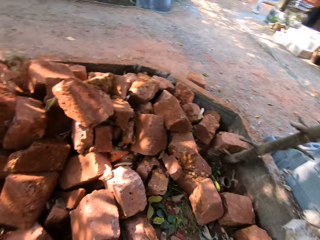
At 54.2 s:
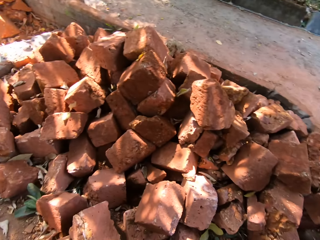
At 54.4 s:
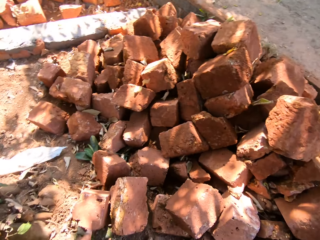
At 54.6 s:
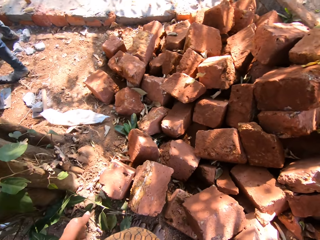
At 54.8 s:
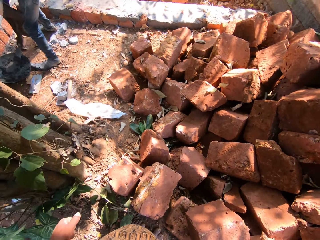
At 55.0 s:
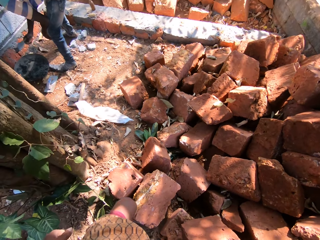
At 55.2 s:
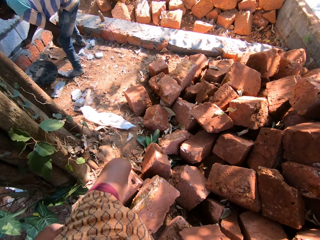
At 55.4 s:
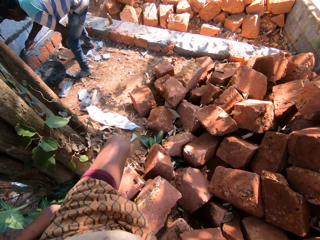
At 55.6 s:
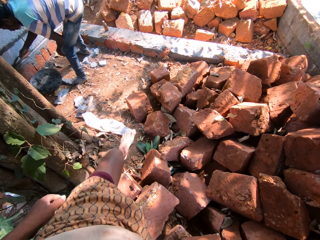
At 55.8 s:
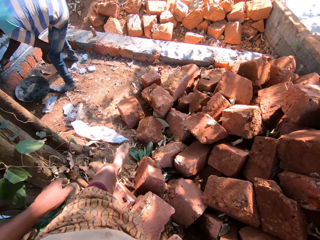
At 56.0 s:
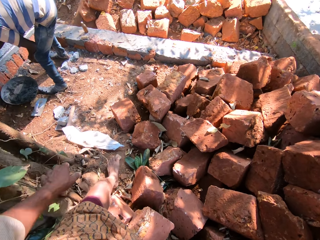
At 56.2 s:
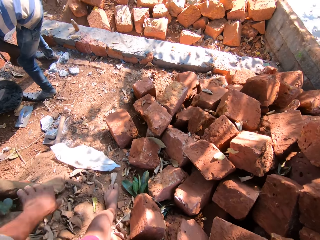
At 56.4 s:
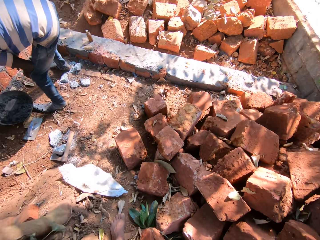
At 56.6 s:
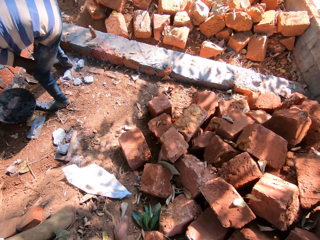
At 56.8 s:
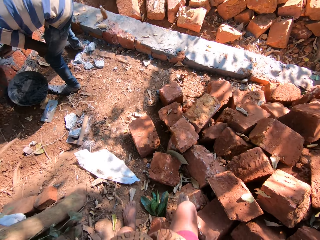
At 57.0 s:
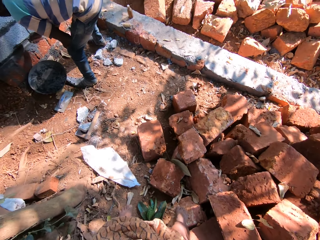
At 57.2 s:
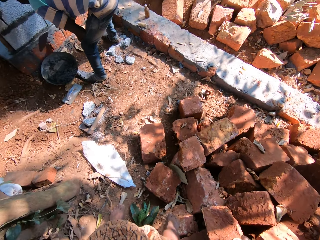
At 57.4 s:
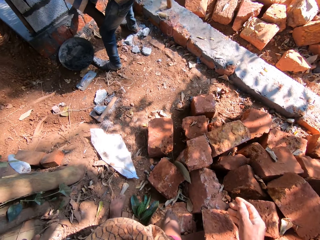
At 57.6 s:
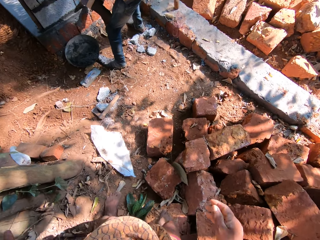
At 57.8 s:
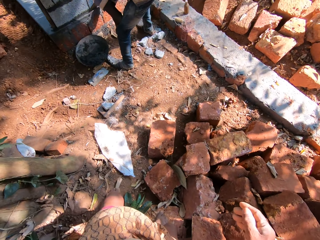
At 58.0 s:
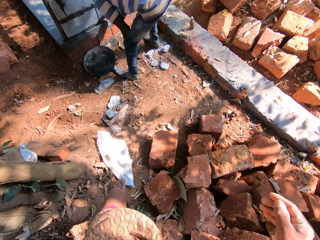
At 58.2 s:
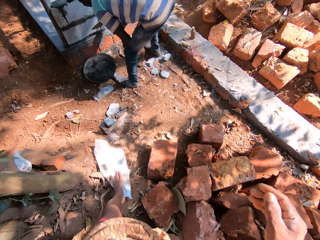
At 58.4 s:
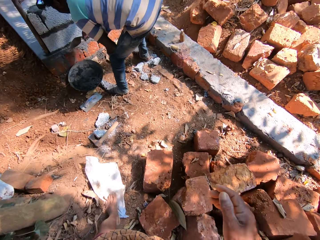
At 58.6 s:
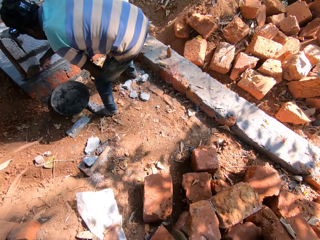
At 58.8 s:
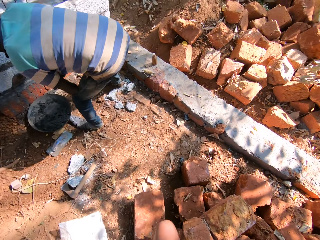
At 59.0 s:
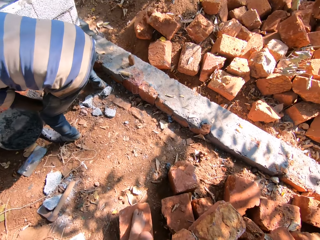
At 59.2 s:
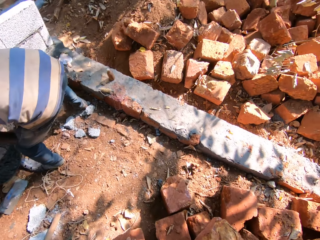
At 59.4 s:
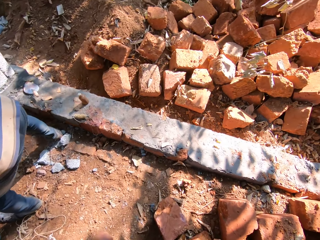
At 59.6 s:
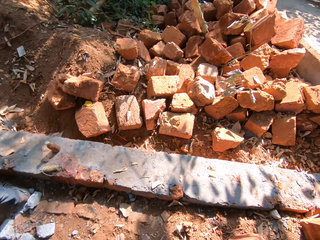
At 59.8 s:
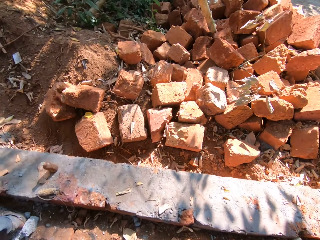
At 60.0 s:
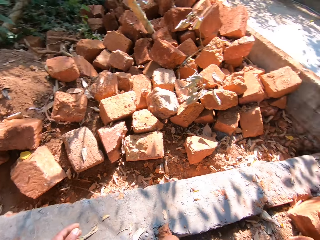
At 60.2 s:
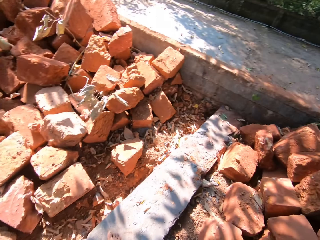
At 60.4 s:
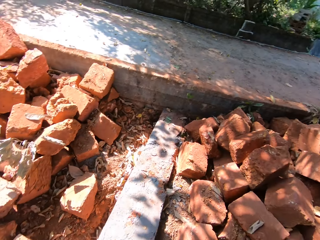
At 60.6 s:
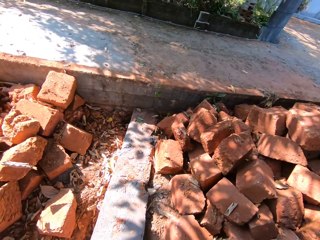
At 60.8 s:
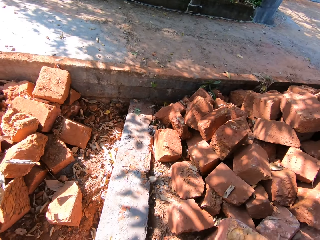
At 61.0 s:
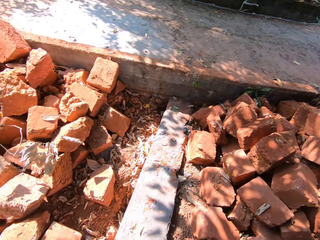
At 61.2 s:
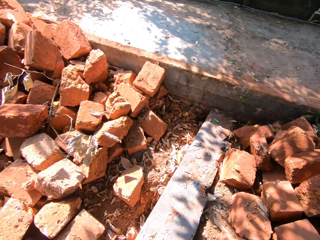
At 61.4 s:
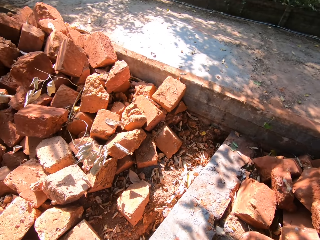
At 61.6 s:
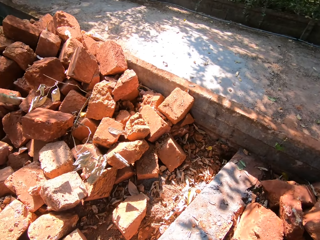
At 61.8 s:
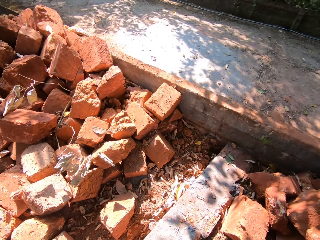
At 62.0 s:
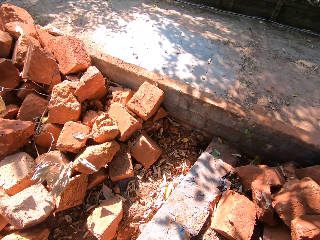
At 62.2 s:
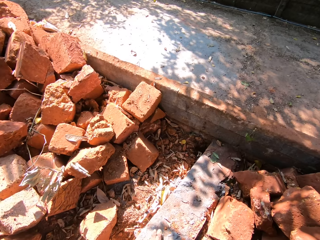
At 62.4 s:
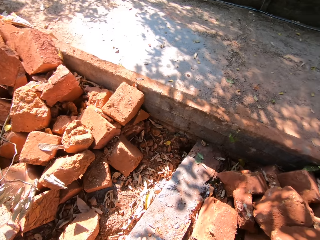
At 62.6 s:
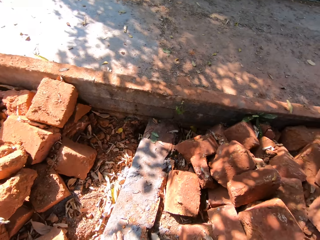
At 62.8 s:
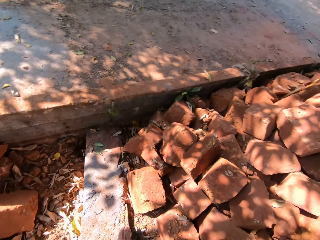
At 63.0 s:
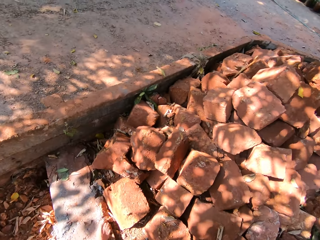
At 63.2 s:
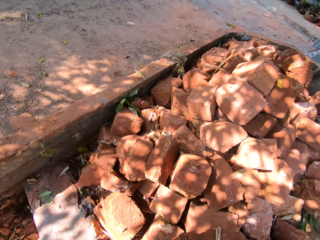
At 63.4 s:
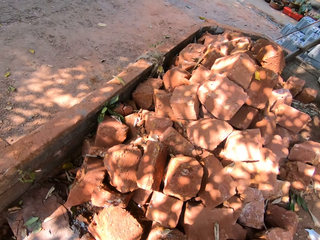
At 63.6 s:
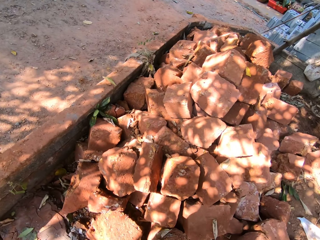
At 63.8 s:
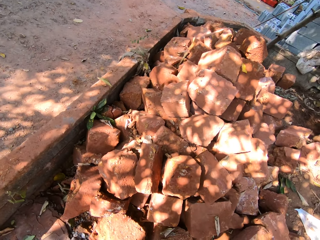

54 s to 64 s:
A man holds the piece of cloth with both hands. The camera wearer turns around. Another man holds a trowel with cement mortar with his right hand and places the cement mortar on a wall with the trowel in his right hand. The camera wearer walks across the pile of bricks and laughs. The other man smoothens the cement mortar on the wall with the trowel in his right hand. The camera wearer looks around.

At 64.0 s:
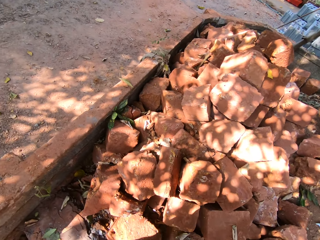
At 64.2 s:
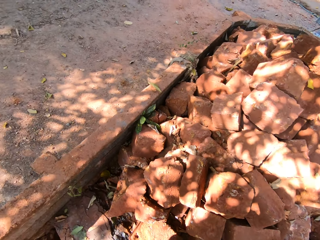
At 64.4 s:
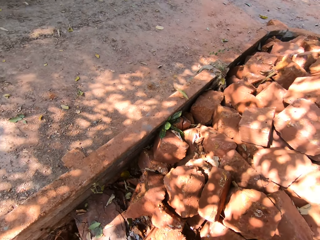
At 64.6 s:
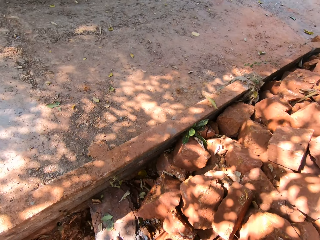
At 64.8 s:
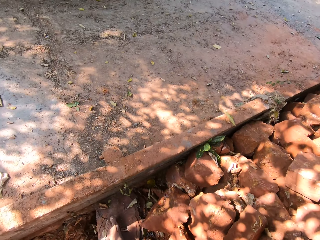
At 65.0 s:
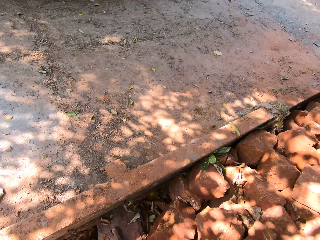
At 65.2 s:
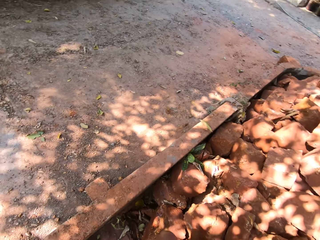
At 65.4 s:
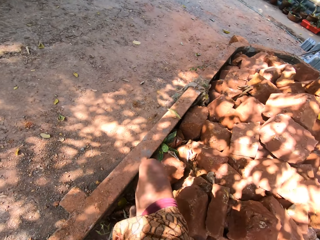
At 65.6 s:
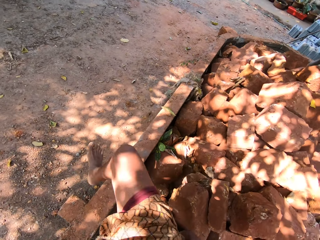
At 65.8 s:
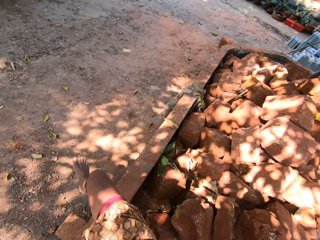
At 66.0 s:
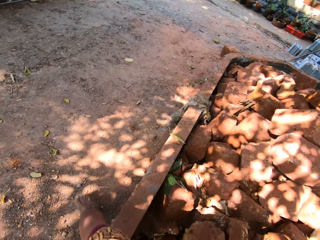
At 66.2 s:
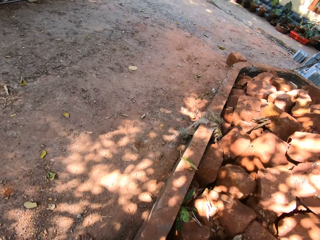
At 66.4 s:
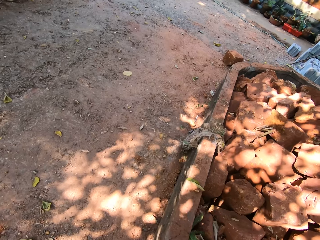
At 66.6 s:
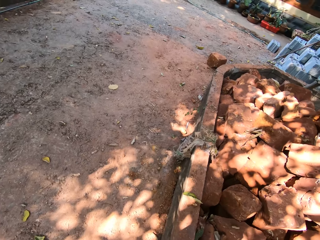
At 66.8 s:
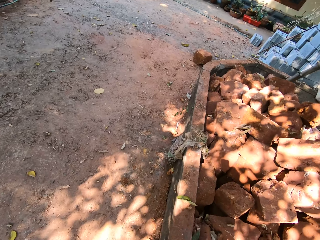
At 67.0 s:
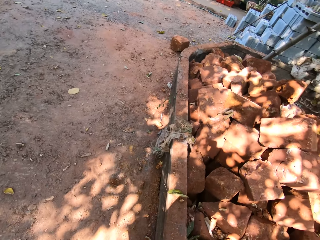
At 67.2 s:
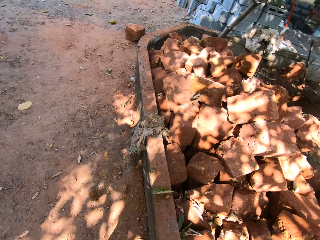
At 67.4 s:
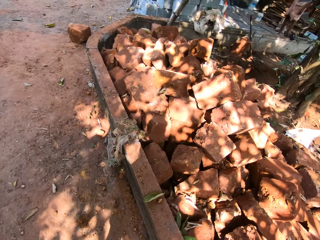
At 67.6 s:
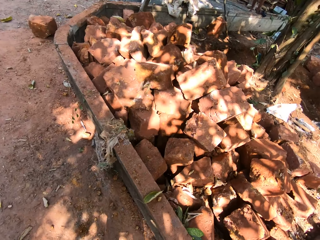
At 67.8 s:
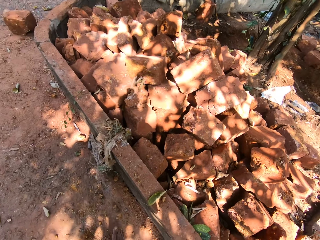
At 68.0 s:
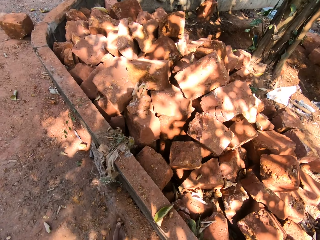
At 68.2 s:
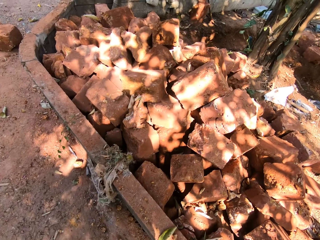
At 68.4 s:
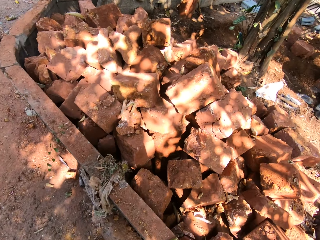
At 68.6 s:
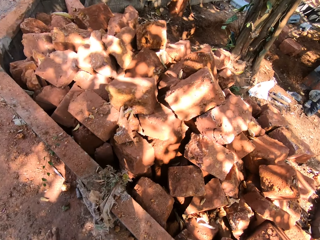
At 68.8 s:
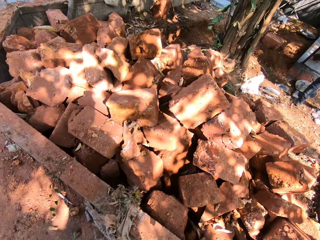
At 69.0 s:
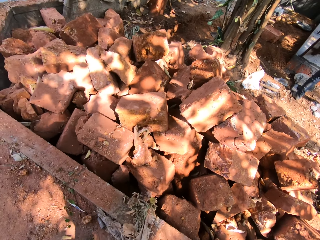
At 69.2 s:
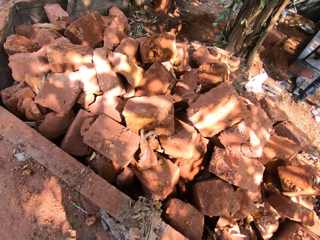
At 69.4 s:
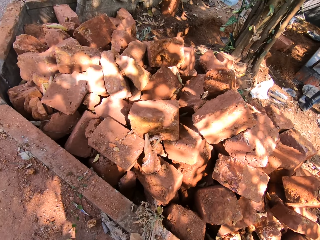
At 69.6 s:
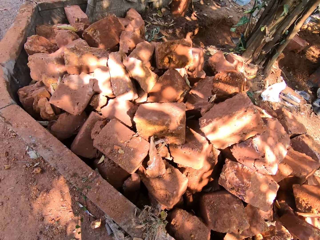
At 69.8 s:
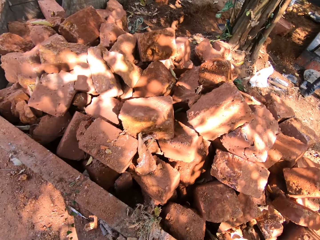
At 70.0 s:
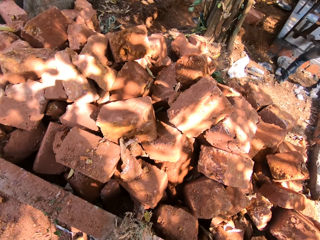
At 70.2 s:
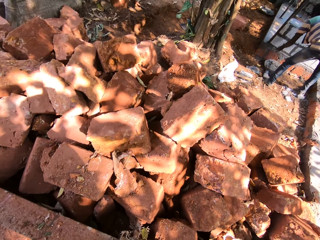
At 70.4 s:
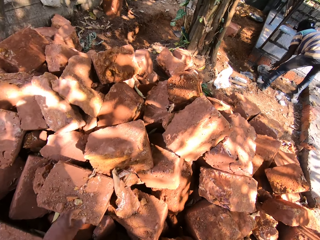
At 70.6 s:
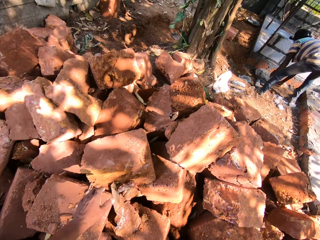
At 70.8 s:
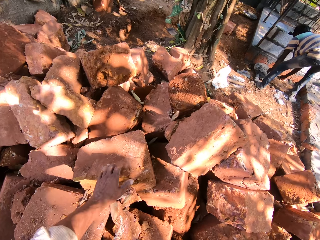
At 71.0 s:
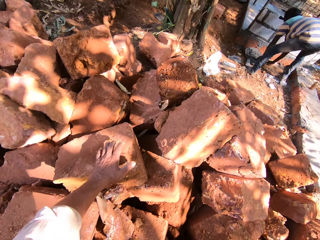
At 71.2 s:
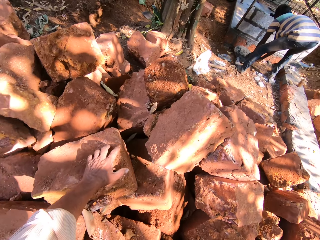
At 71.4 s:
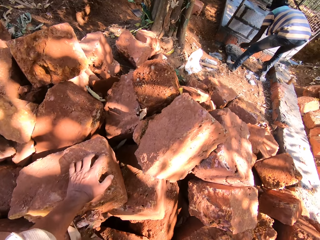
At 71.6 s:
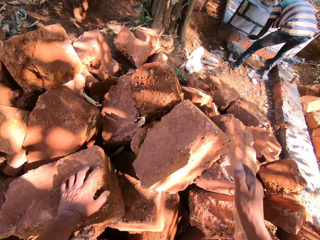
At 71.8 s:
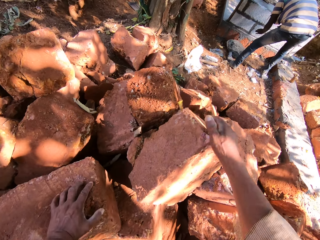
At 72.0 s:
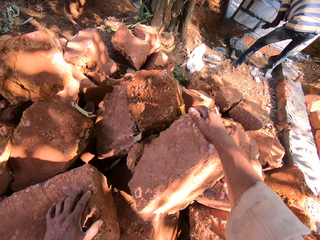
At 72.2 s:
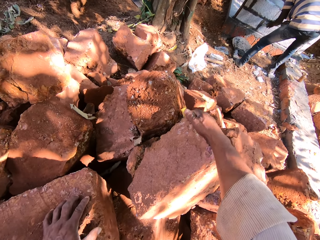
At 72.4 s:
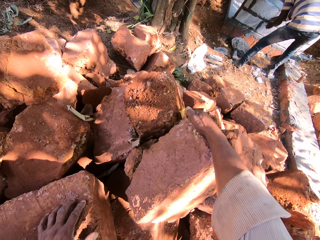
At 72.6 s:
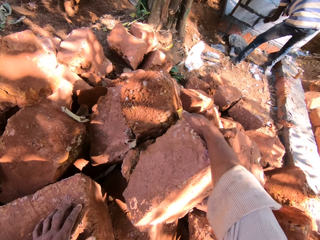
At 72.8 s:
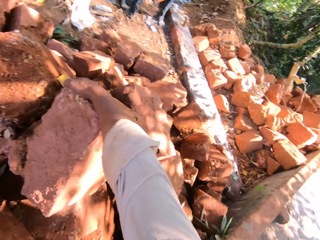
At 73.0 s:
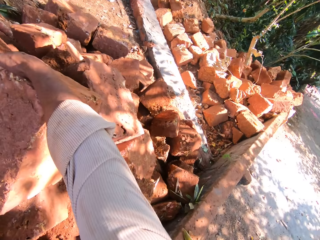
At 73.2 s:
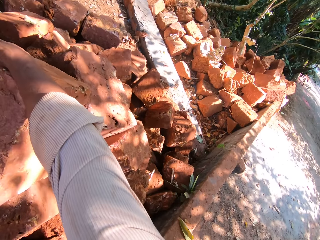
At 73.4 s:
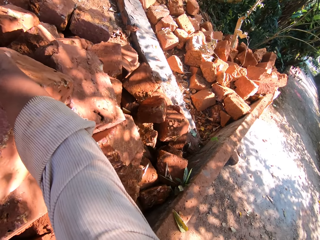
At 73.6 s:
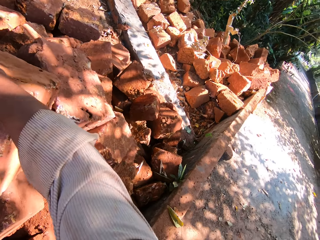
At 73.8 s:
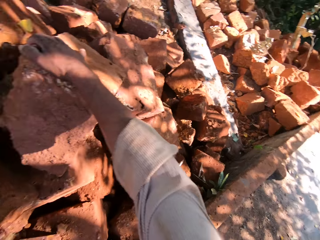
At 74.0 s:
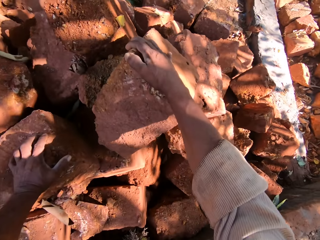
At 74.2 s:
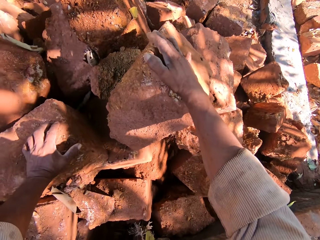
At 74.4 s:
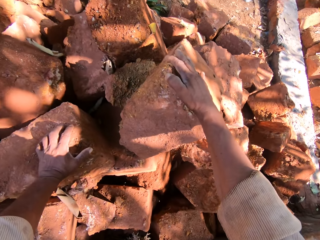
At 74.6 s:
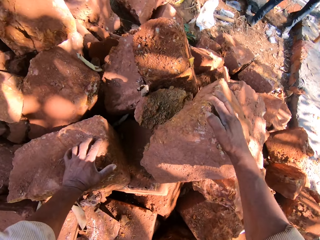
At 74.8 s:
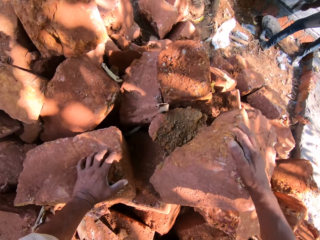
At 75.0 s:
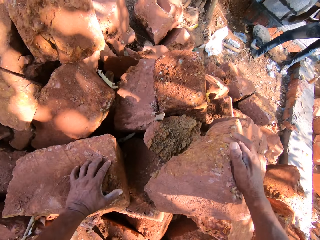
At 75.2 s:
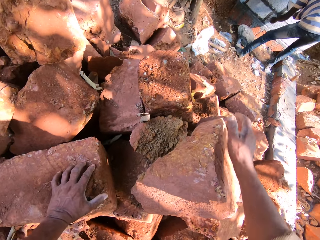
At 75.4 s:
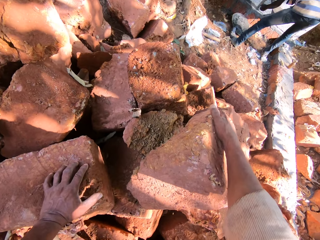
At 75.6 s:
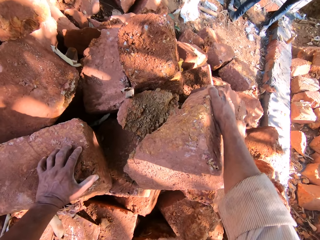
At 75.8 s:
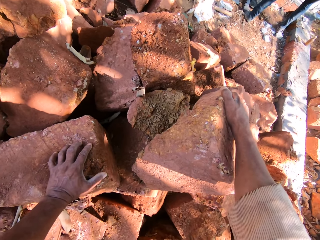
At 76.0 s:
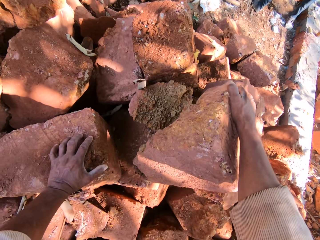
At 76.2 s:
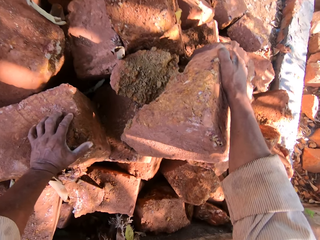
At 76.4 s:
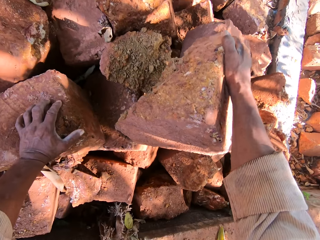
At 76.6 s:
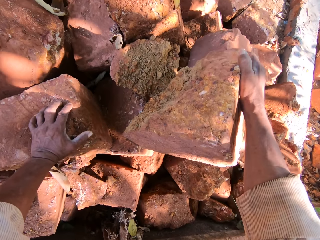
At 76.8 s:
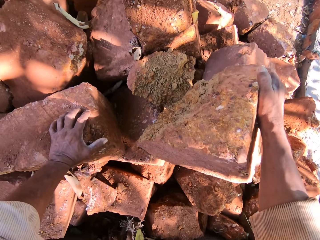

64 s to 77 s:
The camera wearer crosses over the small wall at the construction site with his right leg. A man scoops cement mortar from a pan on the ground with his left hand and the trowel in his right hand. The camera wearer places his left hand on a stone on a pile of stones on the ground. He moves a stone on the pile of stones on the ground with his right hand. The man places the cement mortar on a wall with his left hand and the trowel in his right hand. The camera wearer looks to his right.
